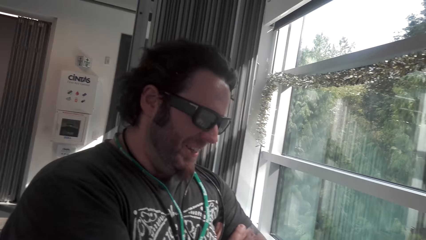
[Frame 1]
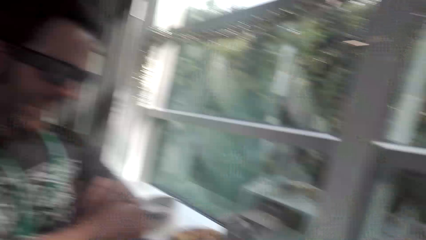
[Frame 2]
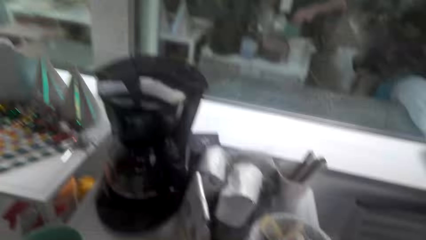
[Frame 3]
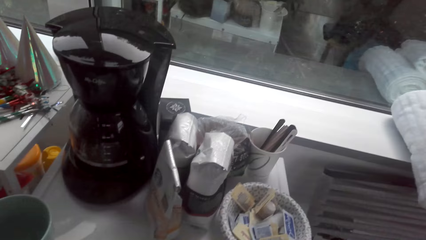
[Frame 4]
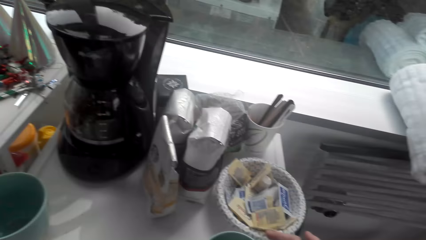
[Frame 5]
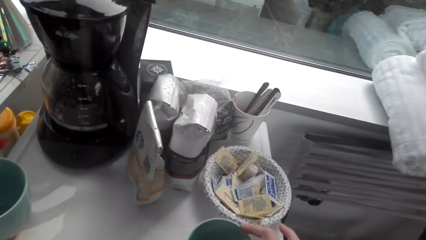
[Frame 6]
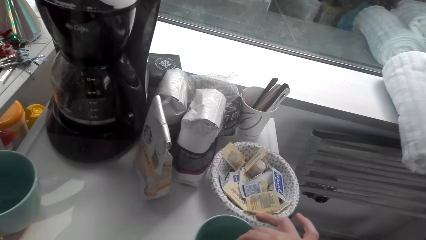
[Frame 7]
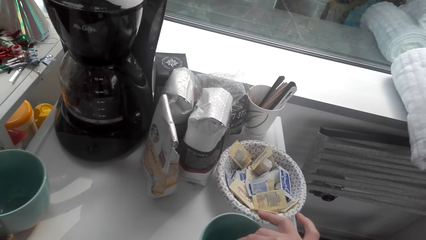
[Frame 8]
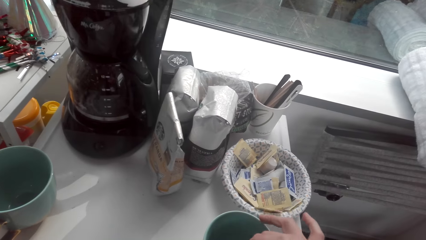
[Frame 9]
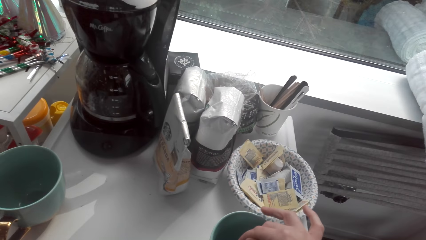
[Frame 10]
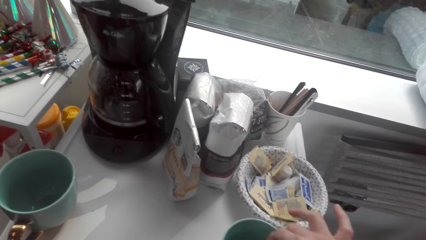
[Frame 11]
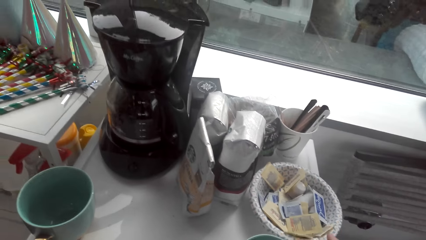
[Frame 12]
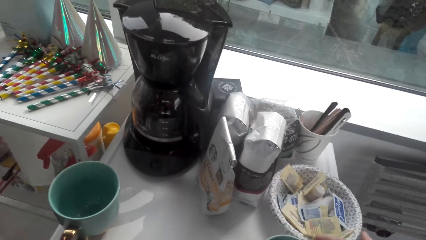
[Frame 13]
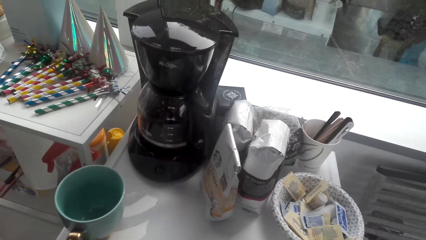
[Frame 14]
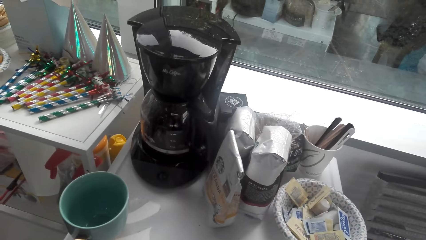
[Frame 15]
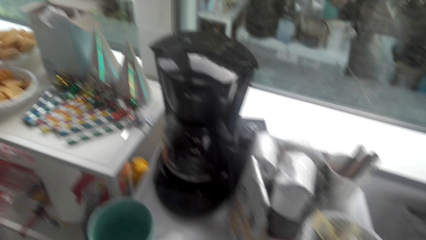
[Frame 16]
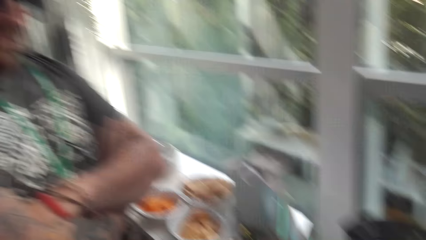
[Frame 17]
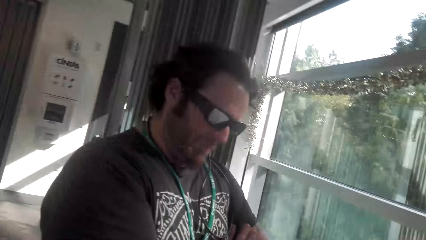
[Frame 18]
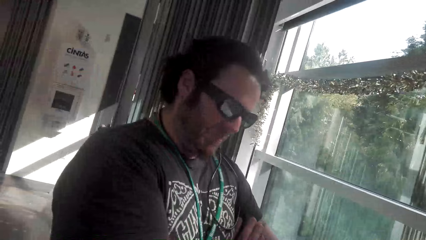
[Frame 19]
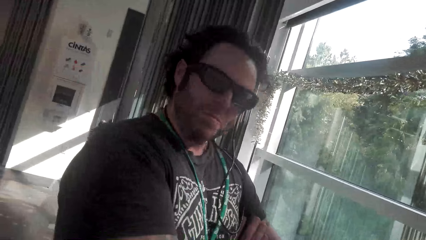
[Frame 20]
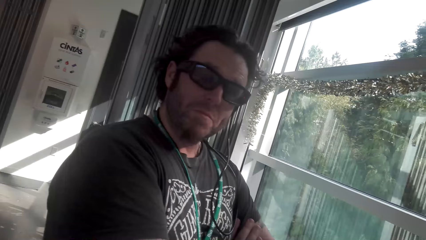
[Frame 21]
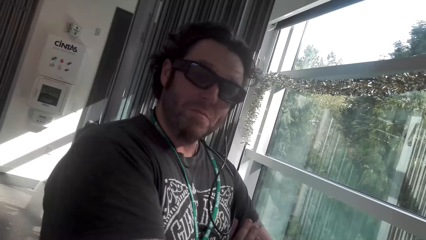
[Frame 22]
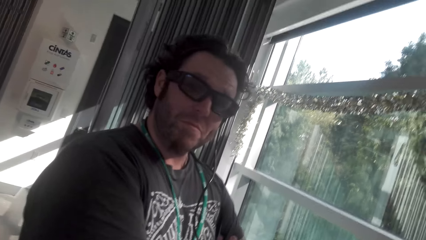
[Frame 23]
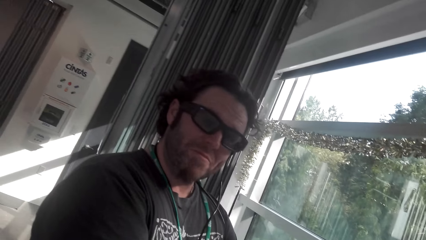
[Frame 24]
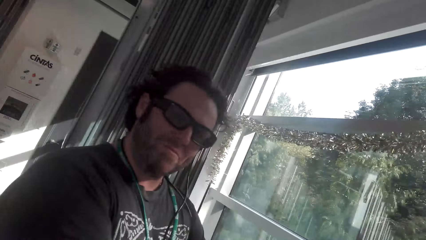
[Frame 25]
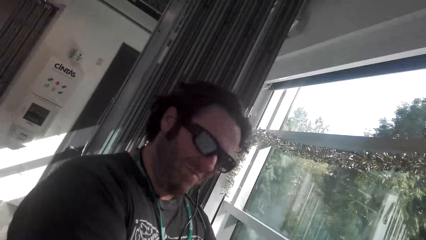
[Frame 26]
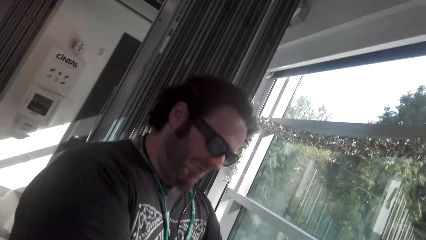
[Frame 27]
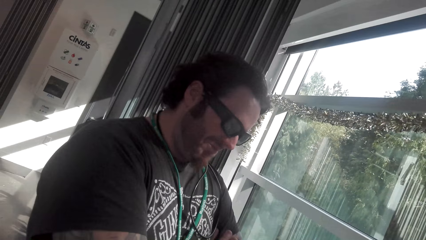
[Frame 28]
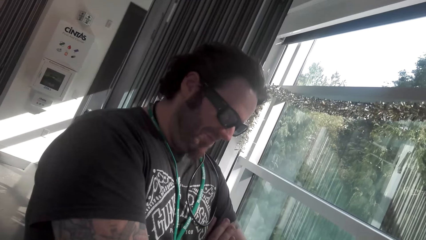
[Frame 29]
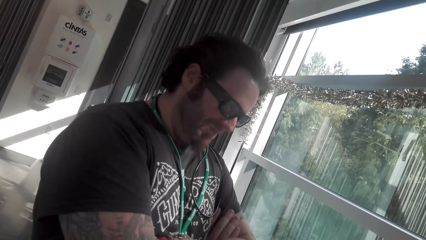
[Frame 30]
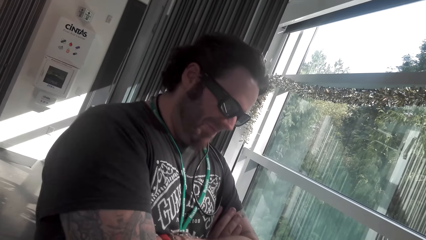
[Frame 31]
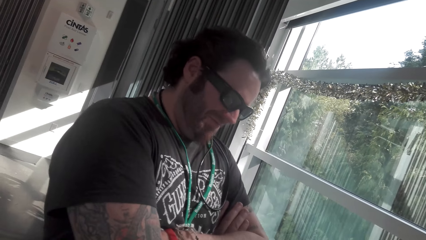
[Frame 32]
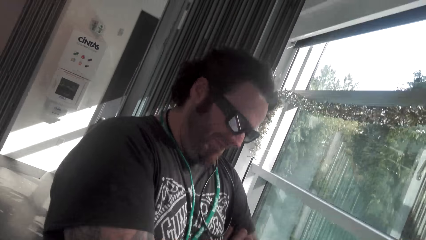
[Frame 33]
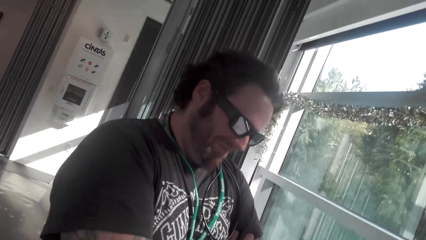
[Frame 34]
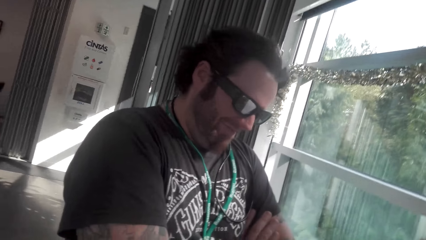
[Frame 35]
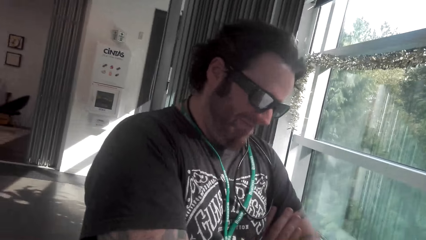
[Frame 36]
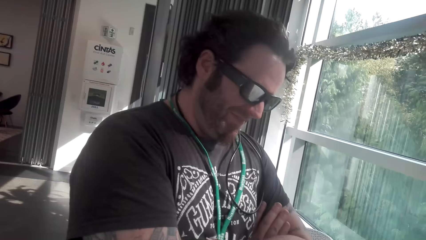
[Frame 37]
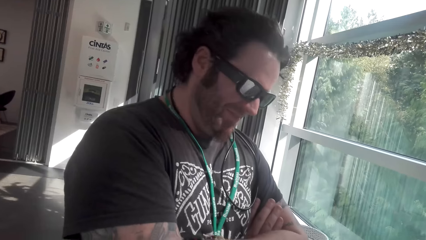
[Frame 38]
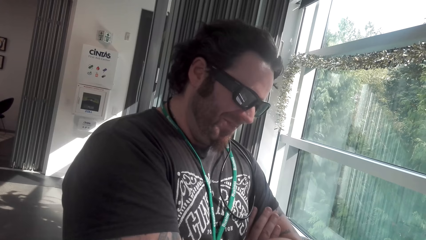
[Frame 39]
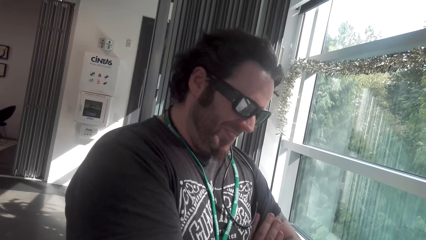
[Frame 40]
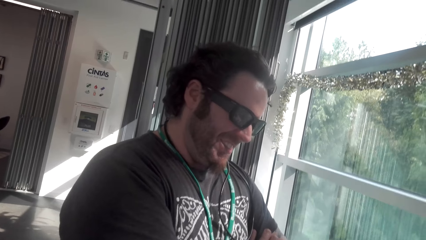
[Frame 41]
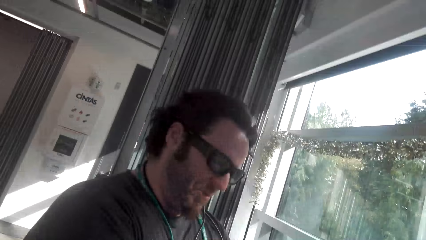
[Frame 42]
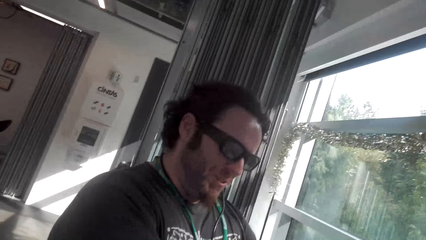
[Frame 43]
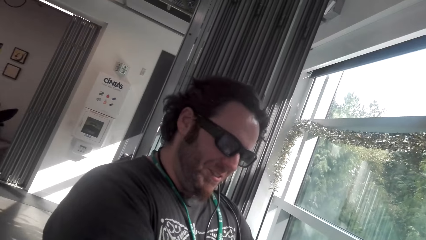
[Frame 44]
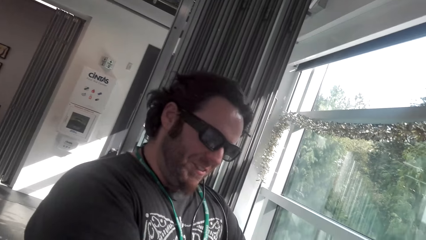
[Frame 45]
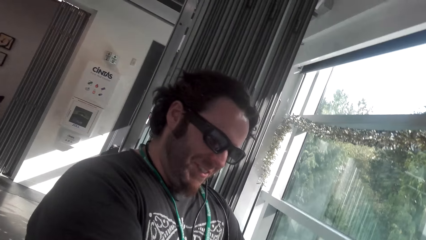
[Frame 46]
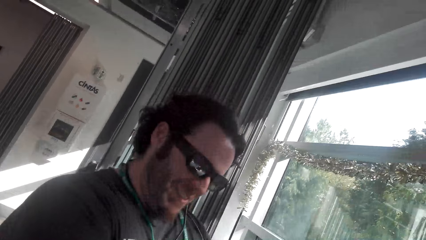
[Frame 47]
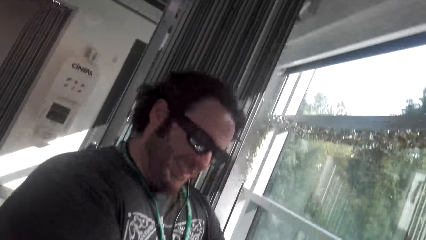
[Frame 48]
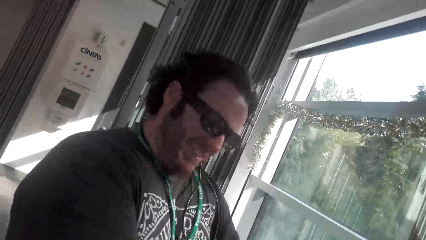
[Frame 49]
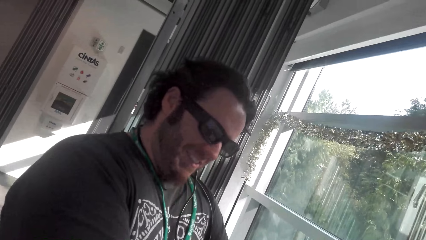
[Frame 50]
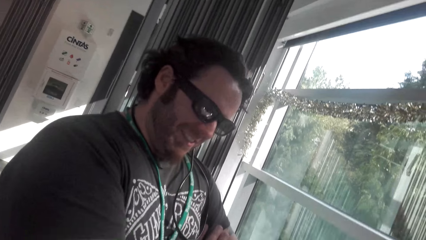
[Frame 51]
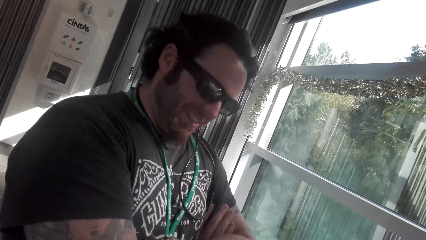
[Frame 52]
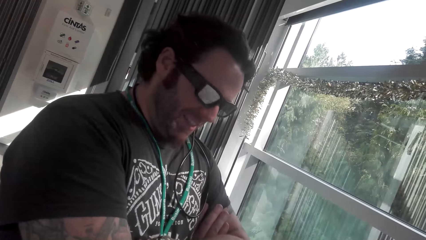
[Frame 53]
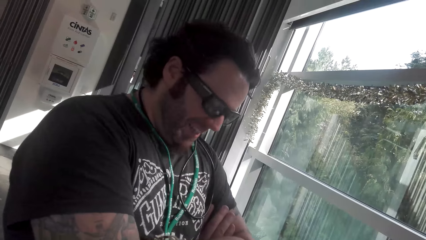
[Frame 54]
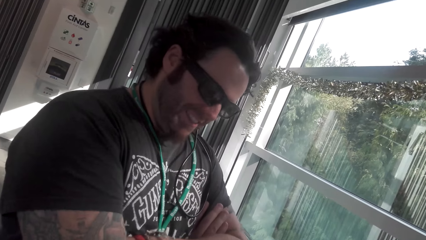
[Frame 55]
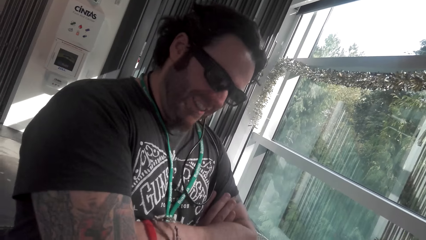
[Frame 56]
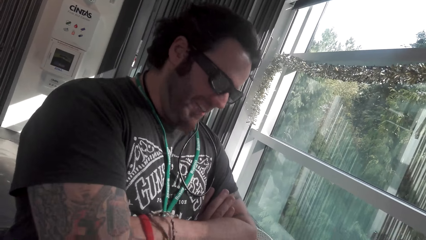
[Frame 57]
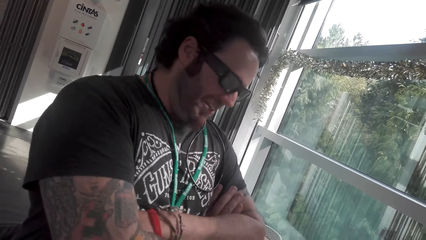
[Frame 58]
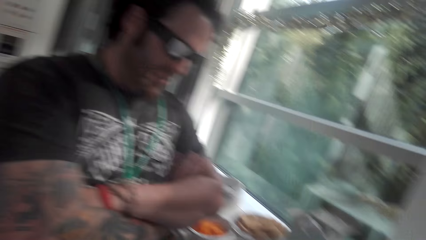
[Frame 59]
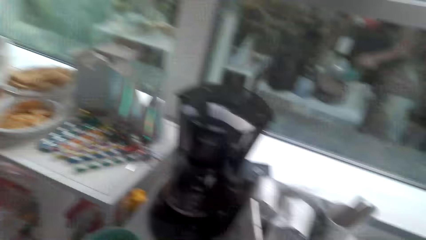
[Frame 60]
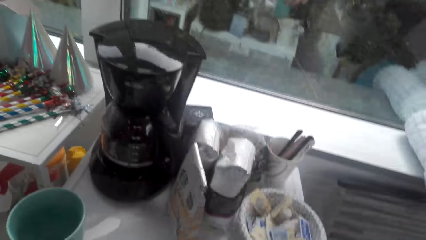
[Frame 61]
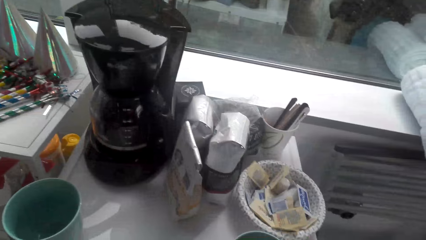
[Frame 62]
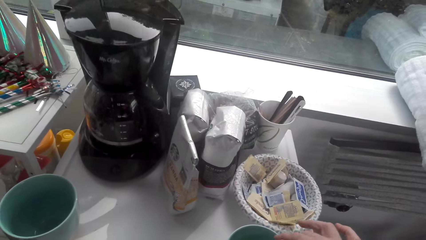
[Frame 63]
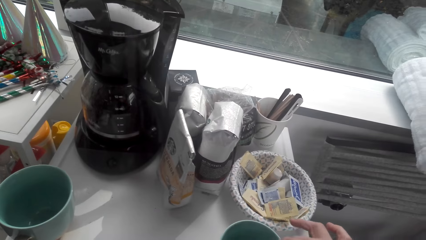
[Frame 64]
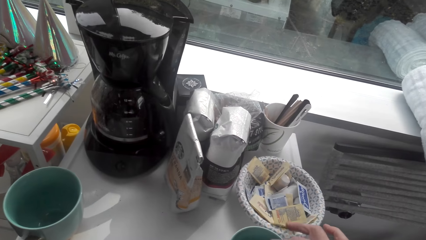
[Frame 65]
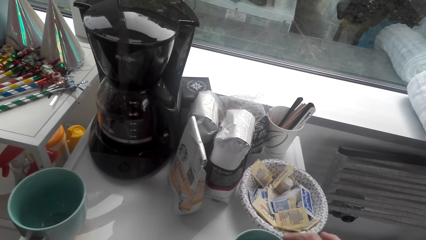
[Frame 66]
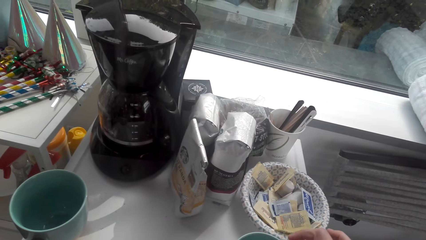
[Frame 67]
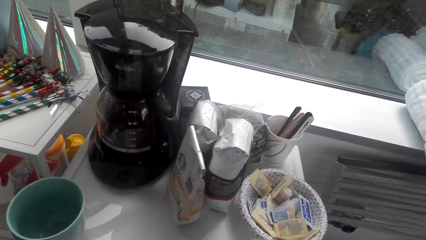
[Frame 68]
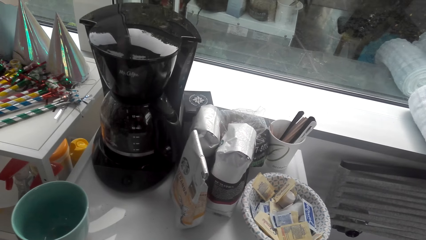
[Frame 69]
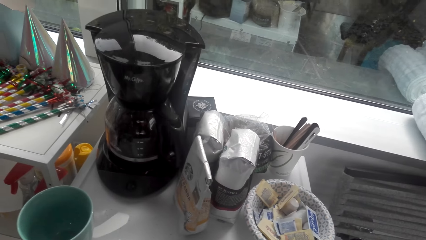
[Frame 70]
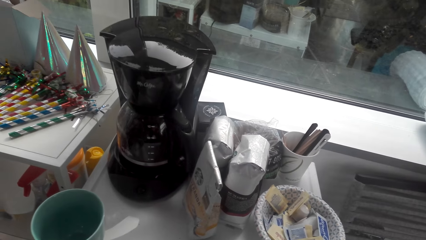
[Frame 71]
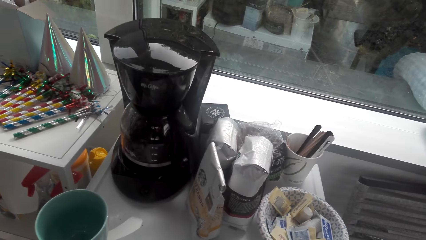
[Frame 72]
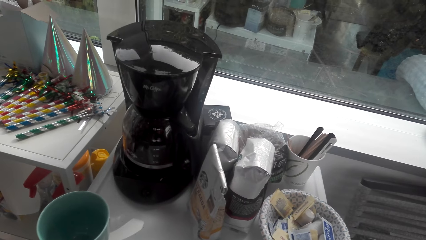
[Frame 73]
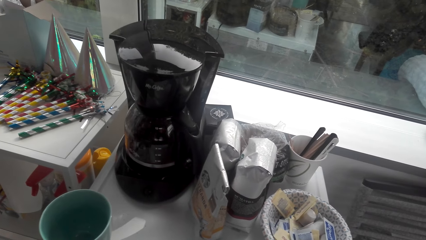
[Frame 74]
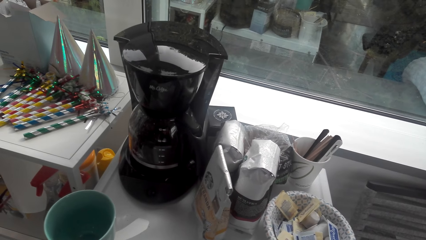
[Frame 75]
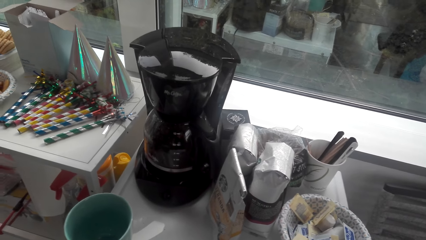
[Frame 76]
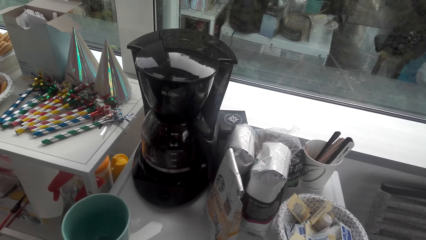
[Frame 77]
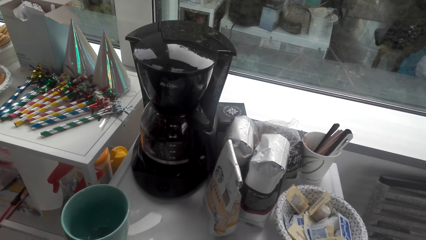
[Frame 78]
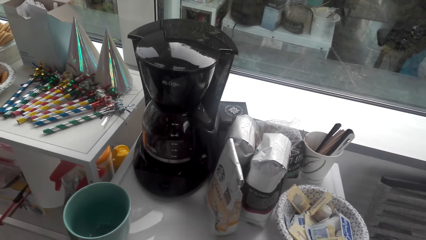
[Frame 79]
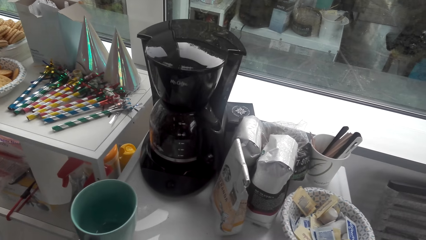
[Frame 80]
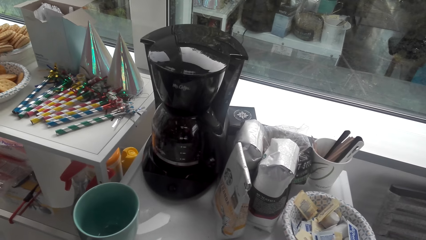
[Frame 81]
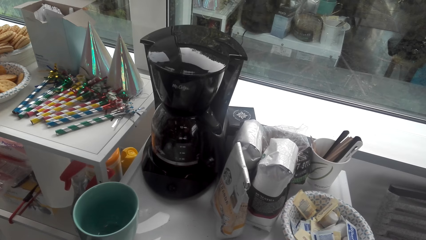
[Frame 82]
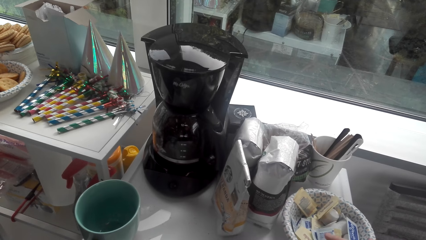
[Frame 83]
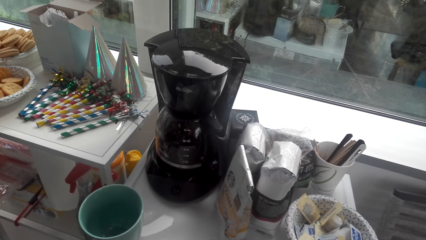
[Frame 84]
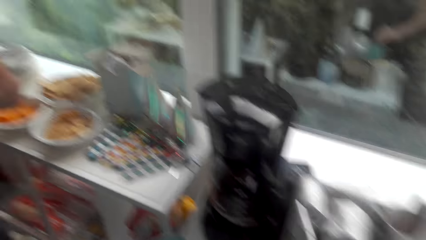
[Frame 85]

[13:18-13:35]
A man converses with the camera wearer. The camera wearer stirs the tea. They look at the cup. They converse with the man. They look at the man. They converse with the man. They look at the cup. They stir the tea. The man converses with the camera wearer.
